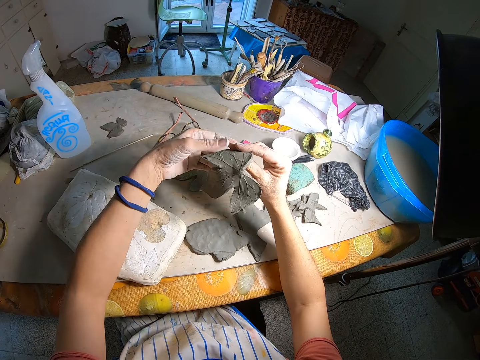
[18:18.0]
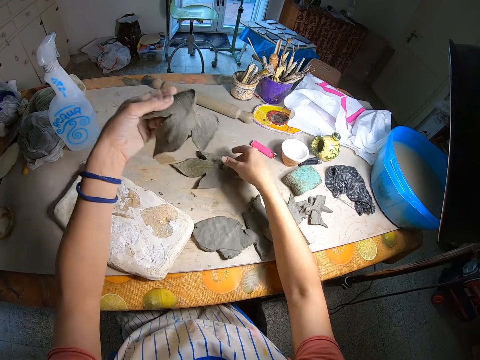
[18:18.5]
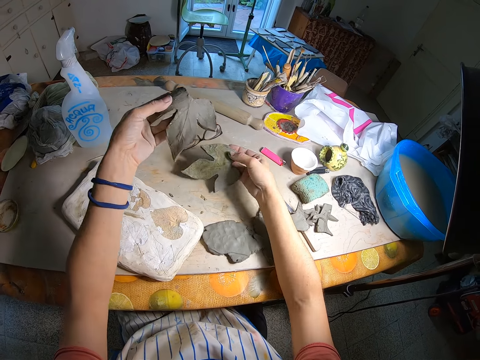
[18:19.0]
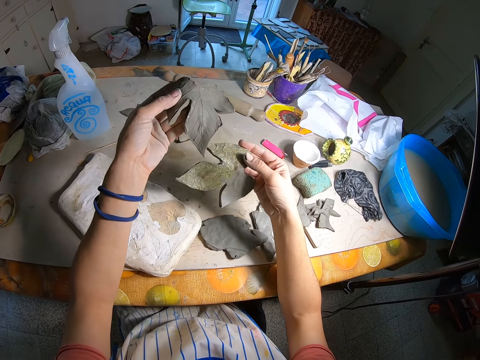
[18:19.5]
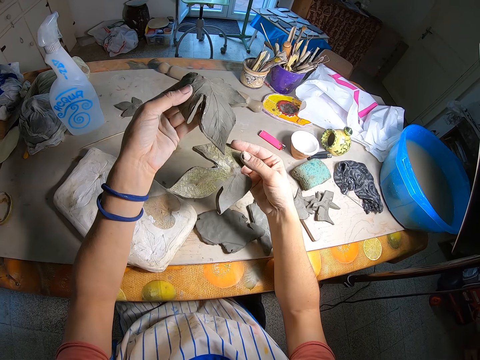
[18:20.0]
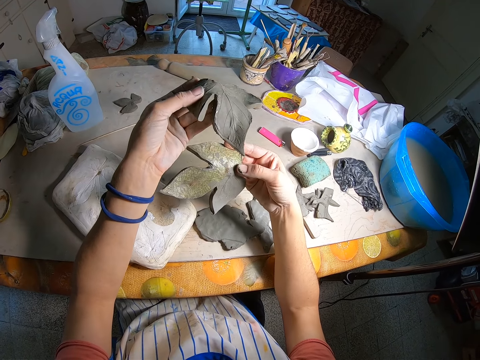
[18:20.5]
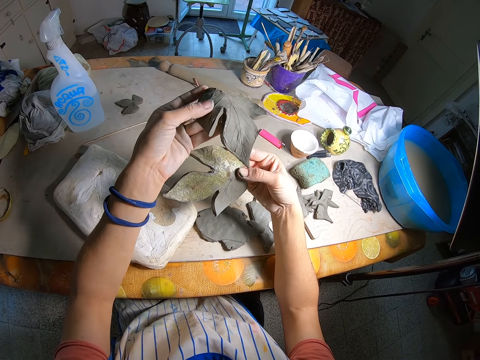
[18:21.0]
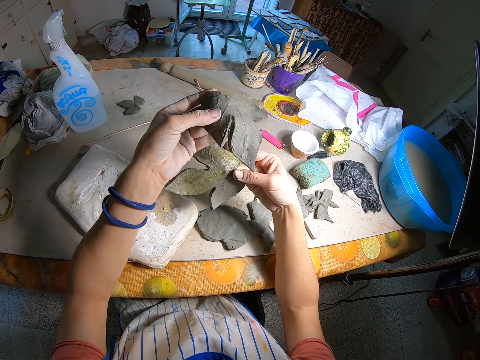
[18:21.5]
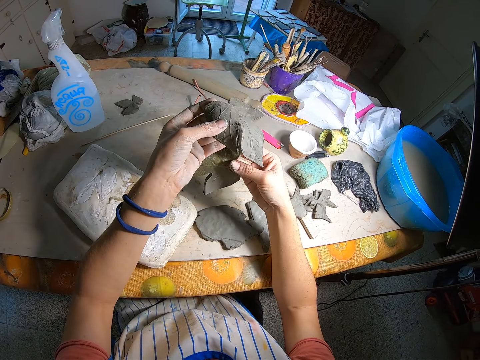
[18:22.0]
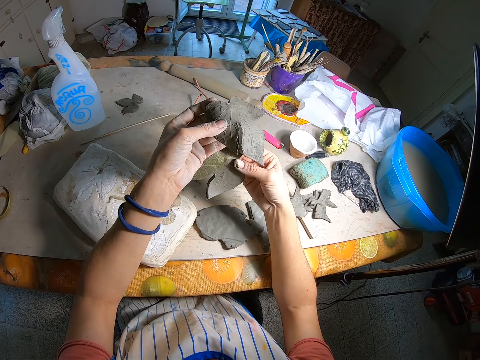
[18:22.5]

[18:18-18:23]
The camera wearer passes the leaf-like clay mold to his left hand. He picks up the leaf-like clay mold from the table with his right hand. He compares the two leaf-like clay molds in his hands.

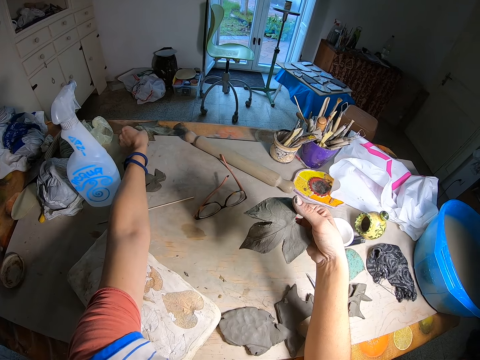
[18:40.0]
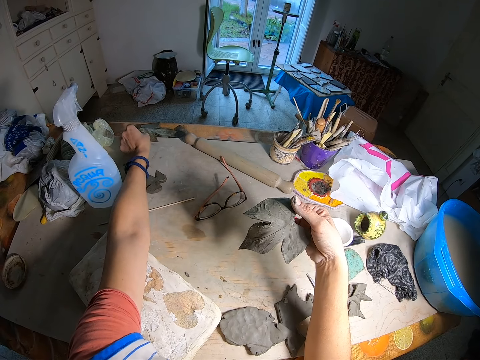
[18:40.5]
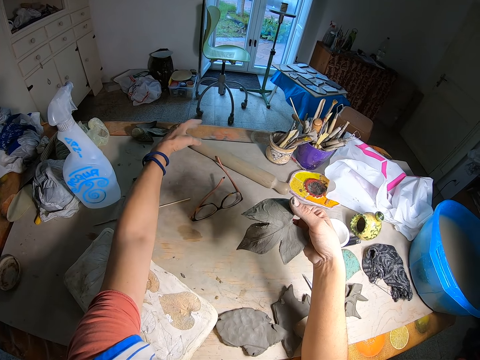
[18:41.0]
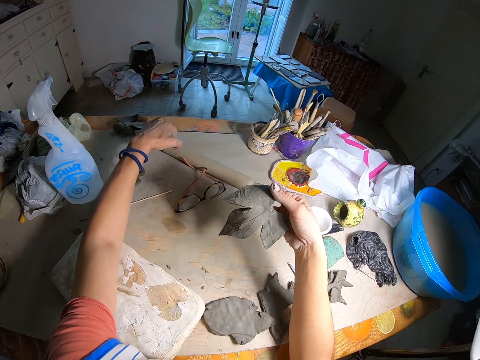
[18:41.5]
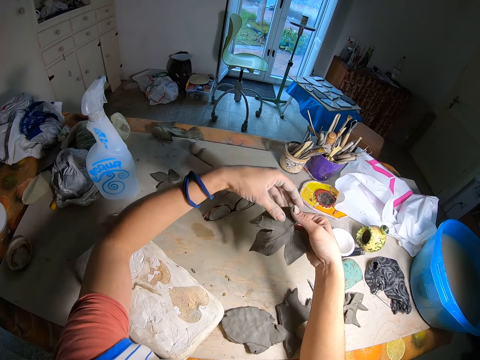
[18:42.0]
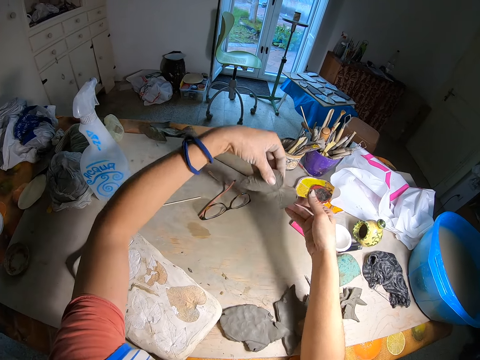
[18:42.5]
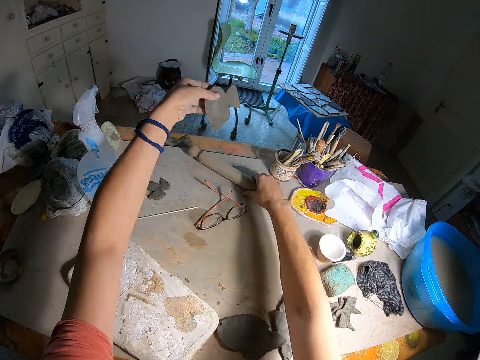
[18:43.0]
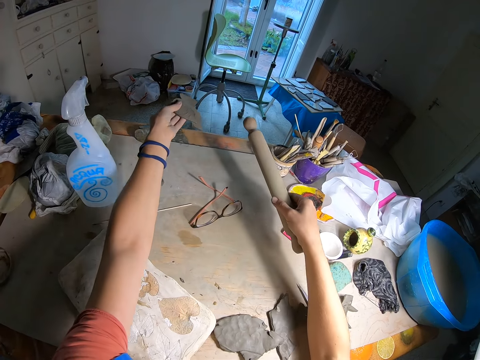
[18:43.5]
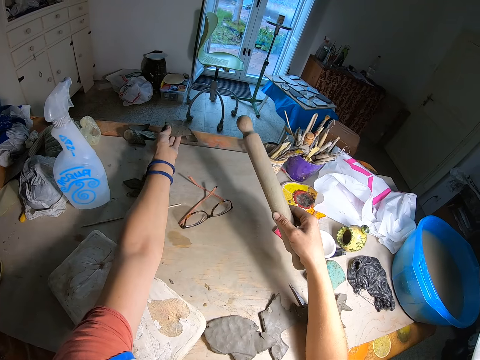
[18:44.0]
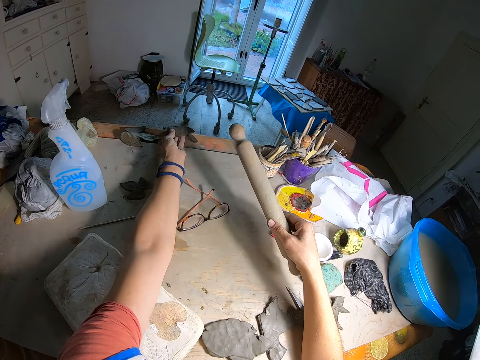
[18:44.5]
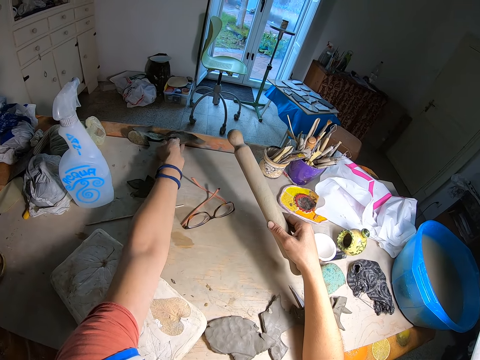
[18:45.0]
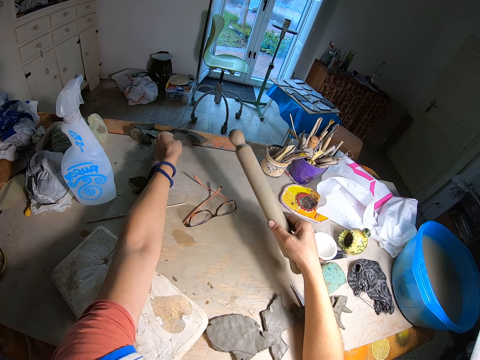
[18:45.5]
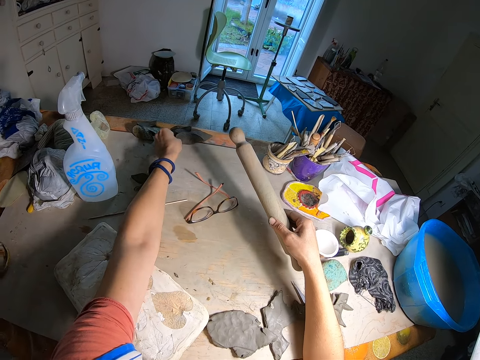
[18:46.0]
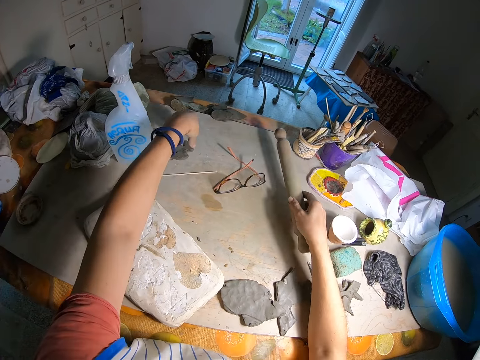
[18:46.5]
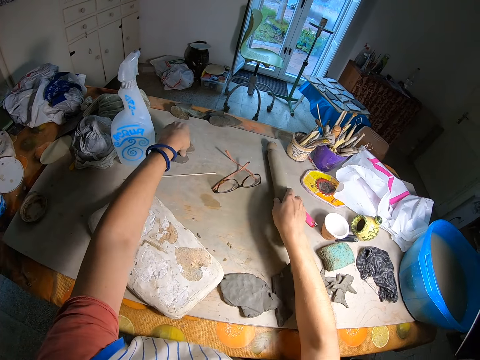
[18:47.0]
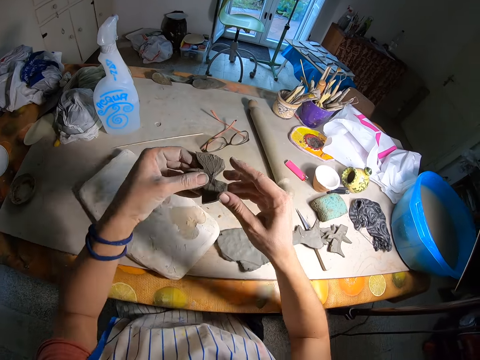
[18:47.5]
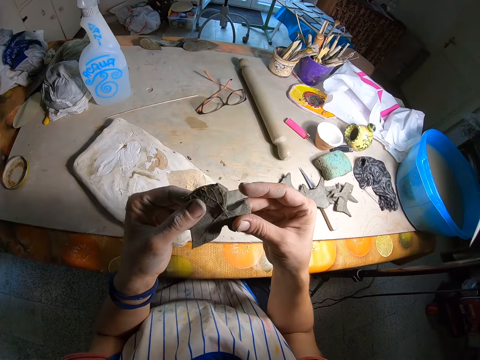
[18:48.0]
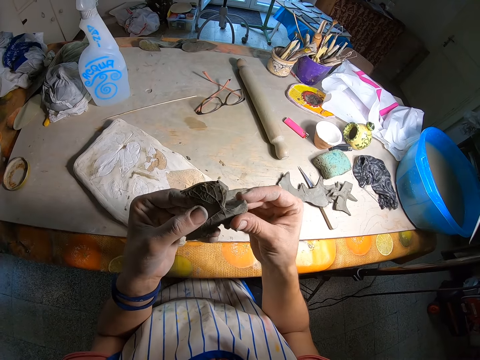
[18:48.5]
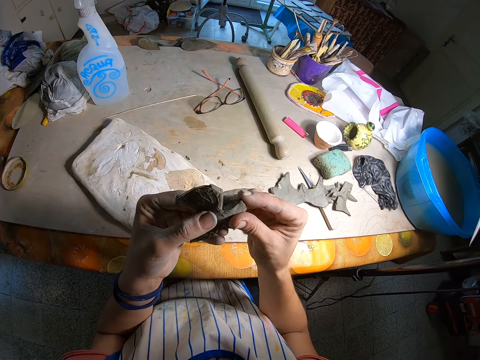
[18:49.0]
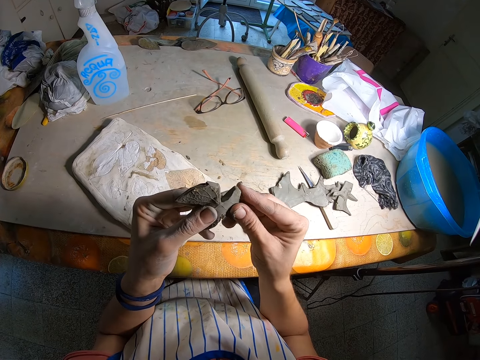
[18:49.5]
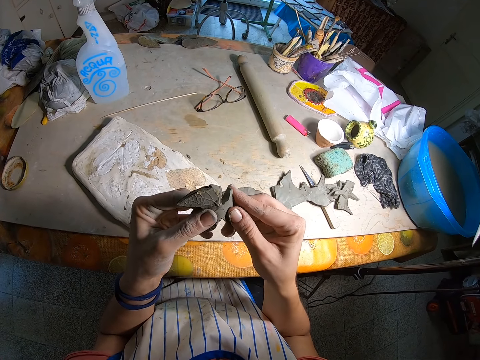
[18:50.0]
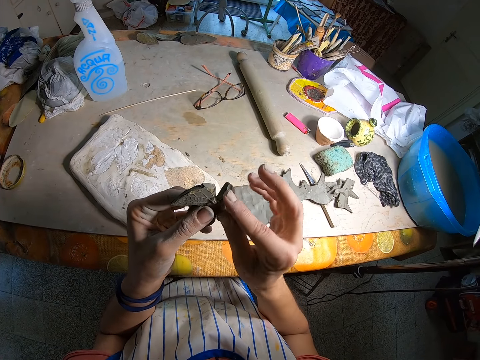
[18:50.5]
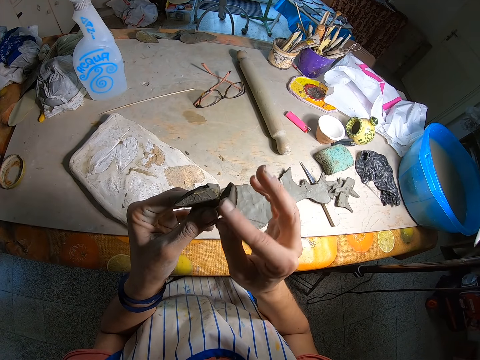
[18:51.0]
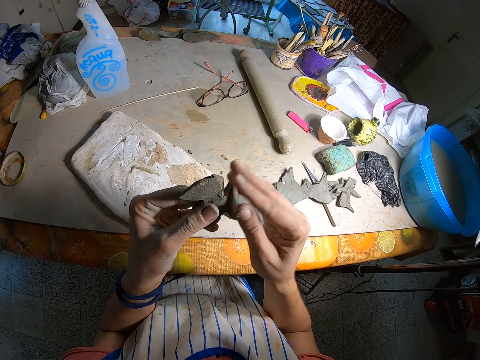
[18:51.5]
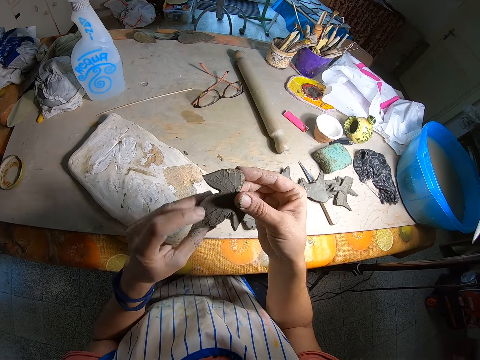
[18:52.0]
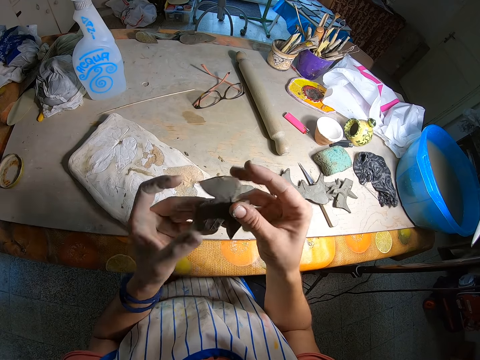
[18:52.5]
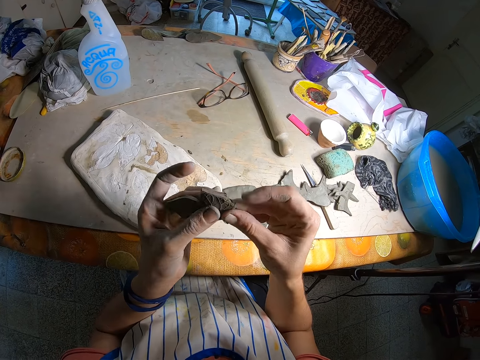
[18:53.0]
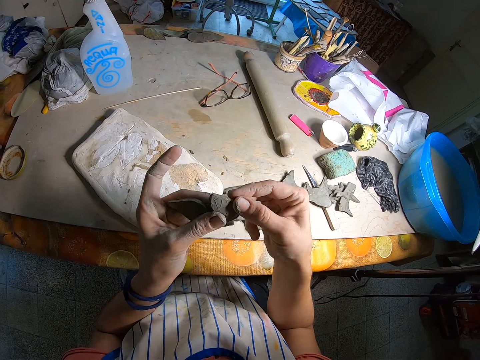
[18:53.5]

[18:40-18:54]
The camera wearer places the leaf-like clay mold in his left hand on the table. He pushes a roller or rolling pin on the table with his left hand. He touches the rolling pin. He passes the leaf-like clay mold in his right hand to his left hand. He picks up the roller from the table with his right hand. He places the leaf-like clay mold in his left hand on the table. He places the roller on the table with his right hand. He picks up a small leaf-like clay mold or molding material from the table with his left hand. He holds the small leaf-like clay mold with his hands. He molds the small leaf-like clay mold with his hands. He straightens the molding material.

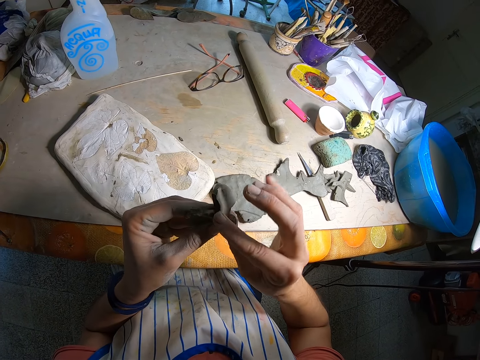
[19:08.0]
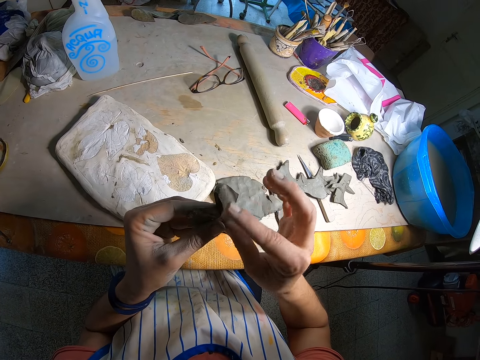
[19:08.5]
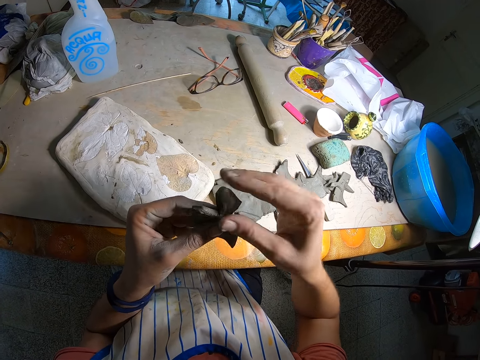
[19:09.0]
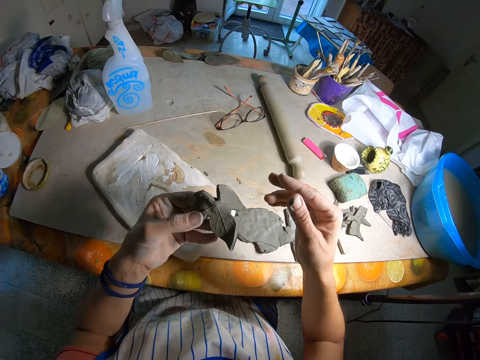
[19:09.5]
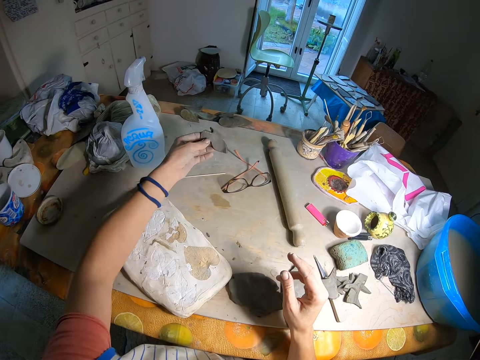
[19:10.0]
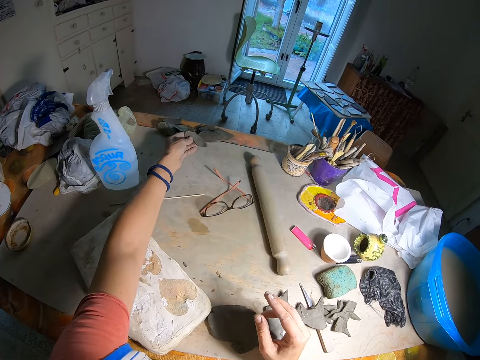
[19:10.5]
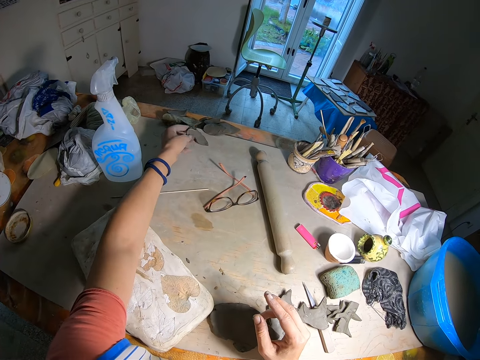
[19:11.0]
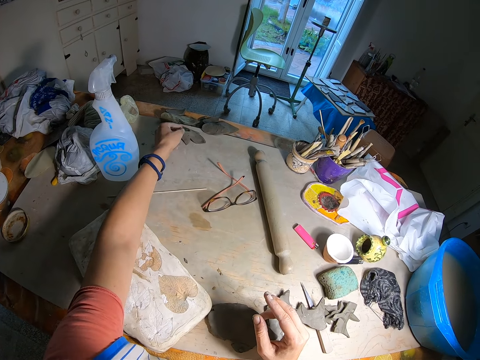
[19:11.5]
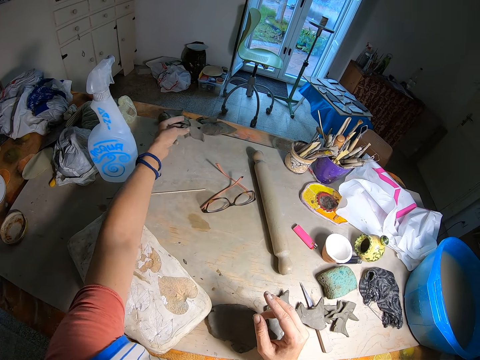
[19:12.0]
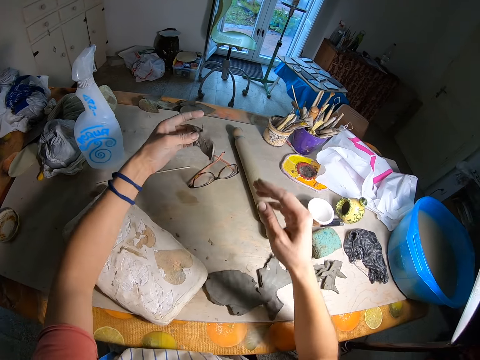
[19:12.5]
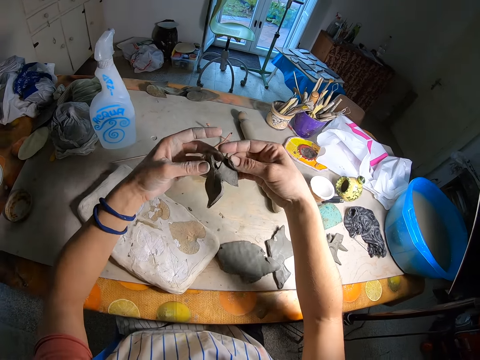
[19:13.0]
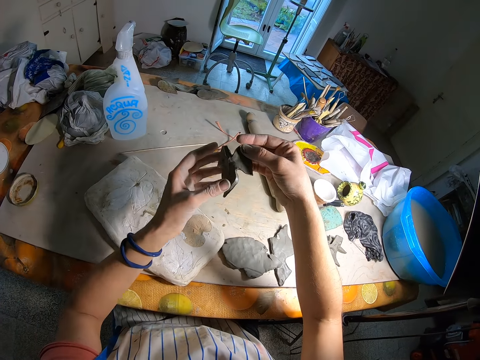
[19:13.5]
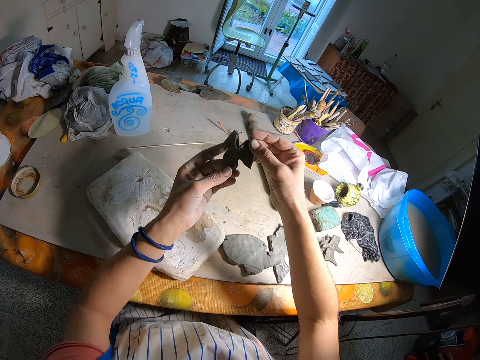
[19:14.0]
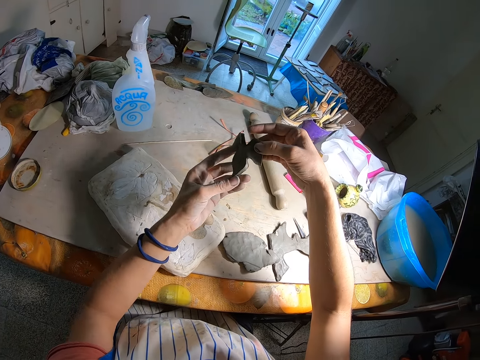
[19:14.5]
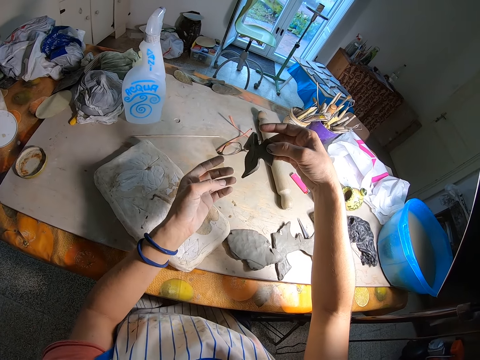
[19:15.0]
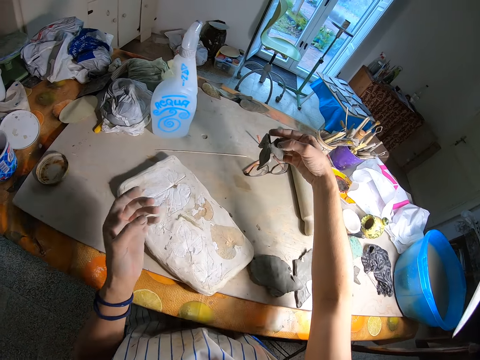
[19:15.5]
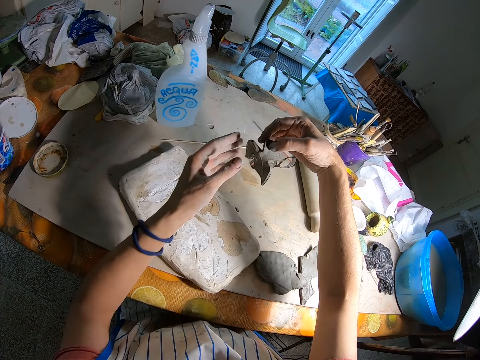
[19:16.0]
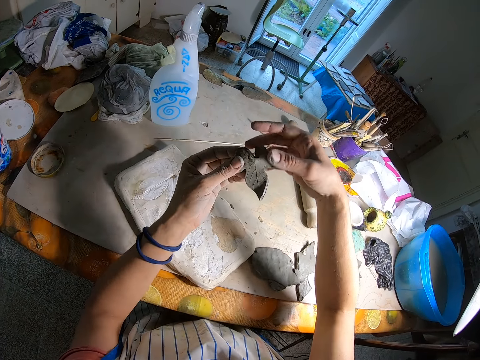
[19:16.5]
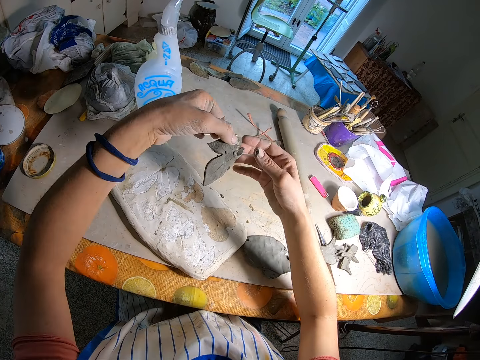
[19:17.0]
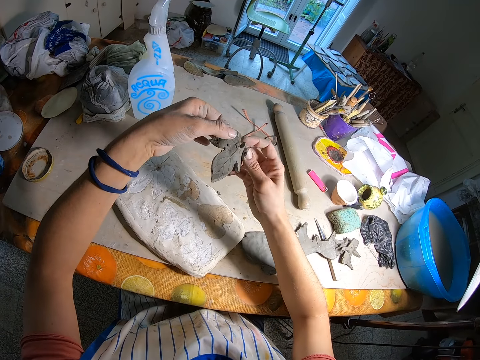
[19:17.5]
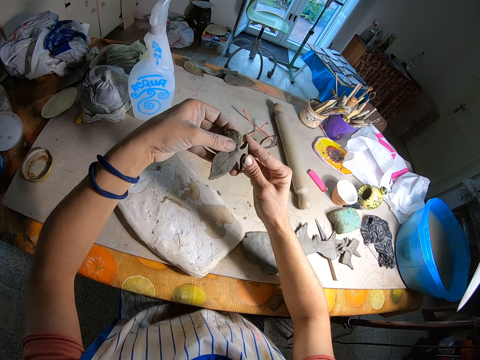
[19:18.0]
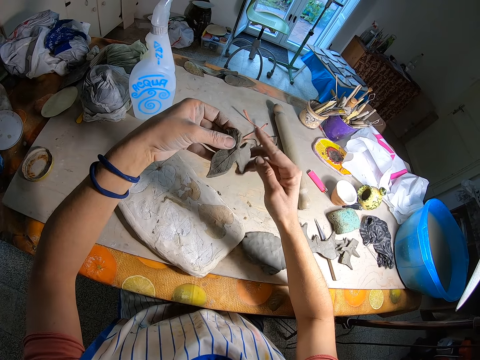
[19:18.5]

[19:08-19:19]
The camera wearer places the small leaf-like clay mold or molding material on the table with his left hand. He picks up the small leaf-like clay mold on the table with his left hand. He molds the small leaf-like clay mold with his hands. He holds the molding material with his hands. He straightens the molding material.
